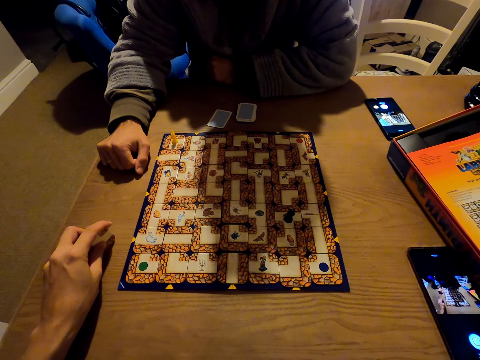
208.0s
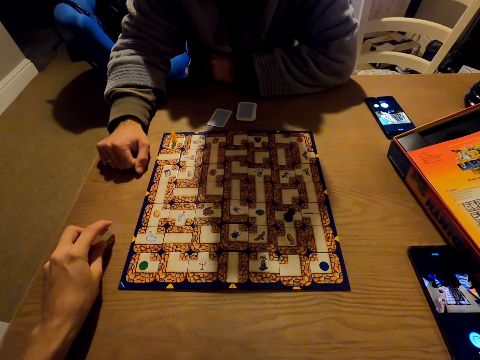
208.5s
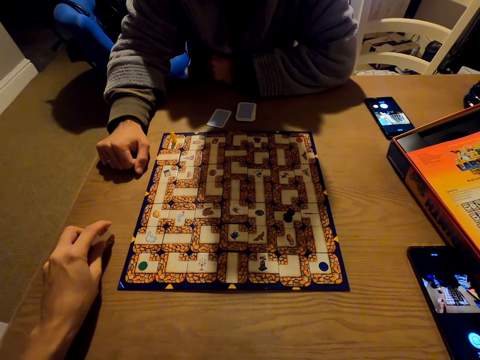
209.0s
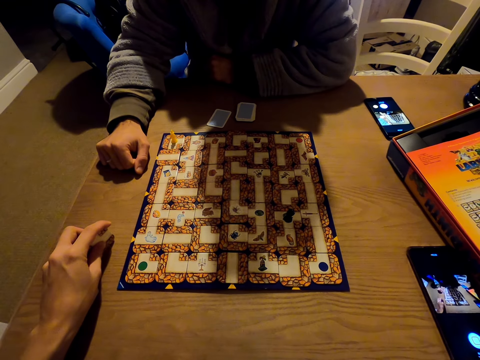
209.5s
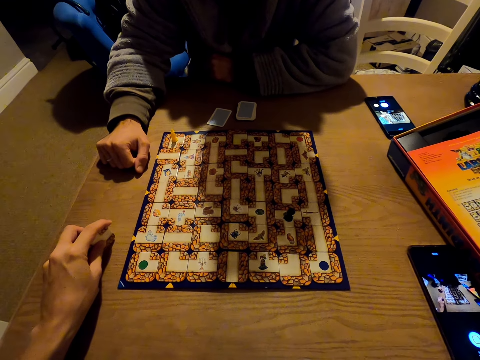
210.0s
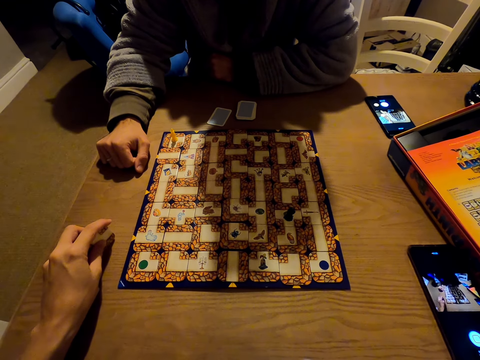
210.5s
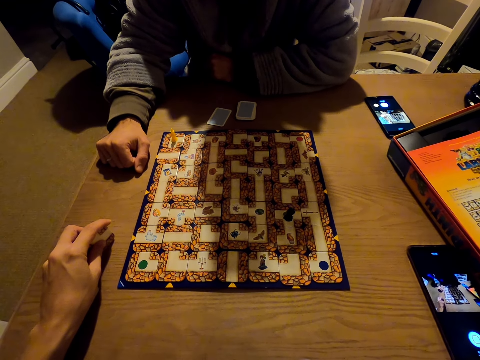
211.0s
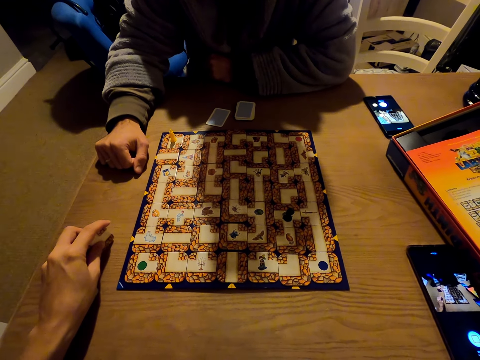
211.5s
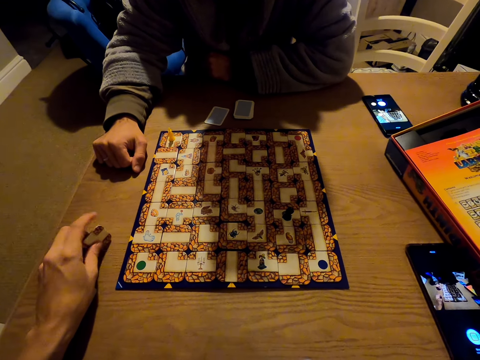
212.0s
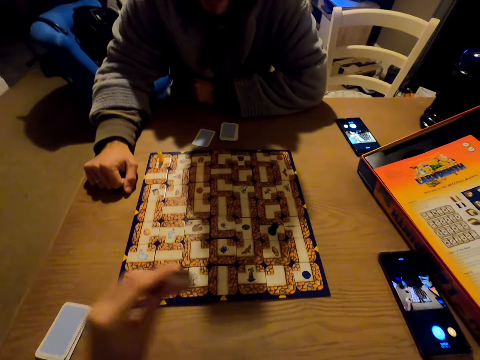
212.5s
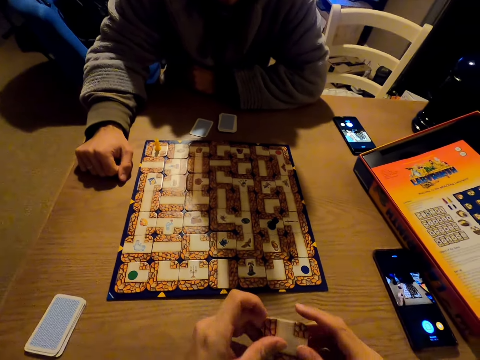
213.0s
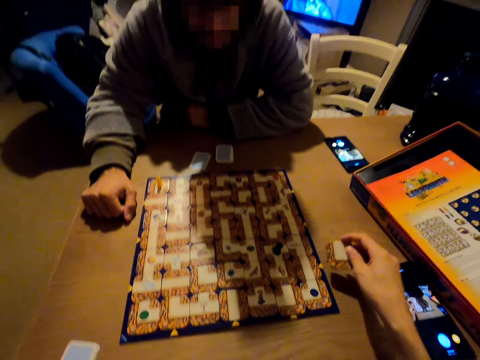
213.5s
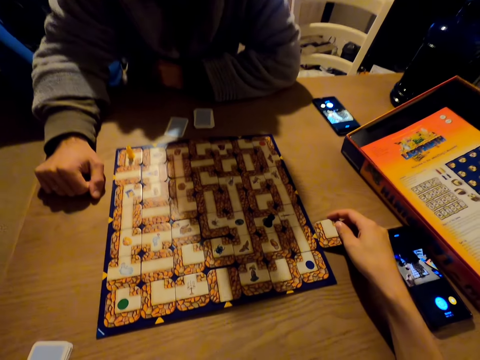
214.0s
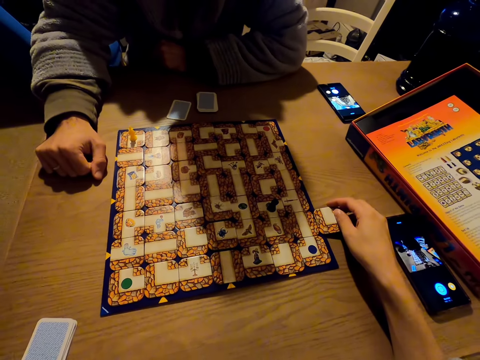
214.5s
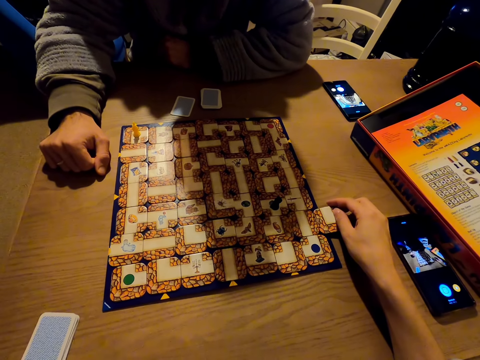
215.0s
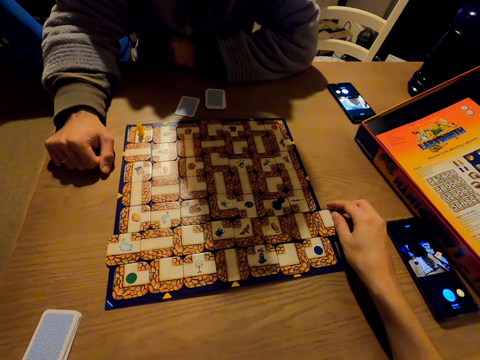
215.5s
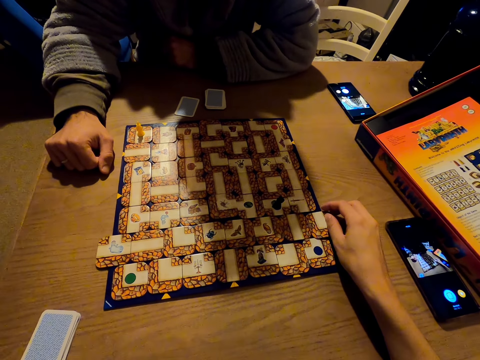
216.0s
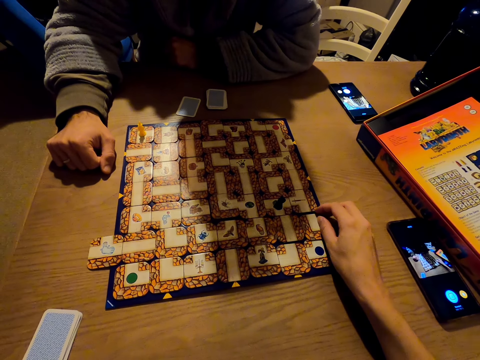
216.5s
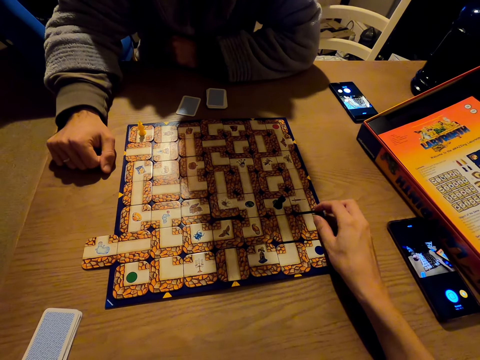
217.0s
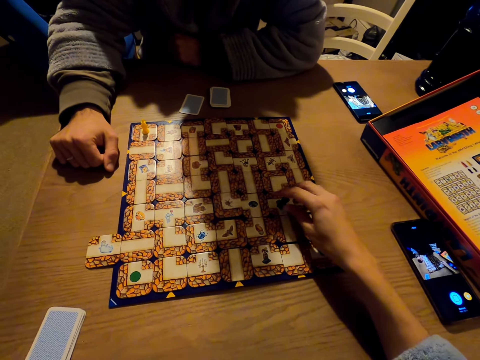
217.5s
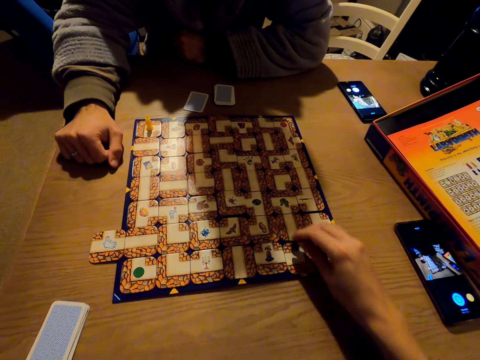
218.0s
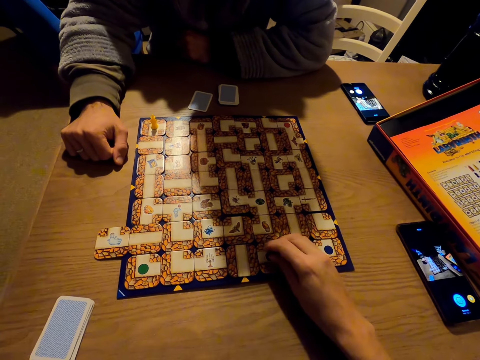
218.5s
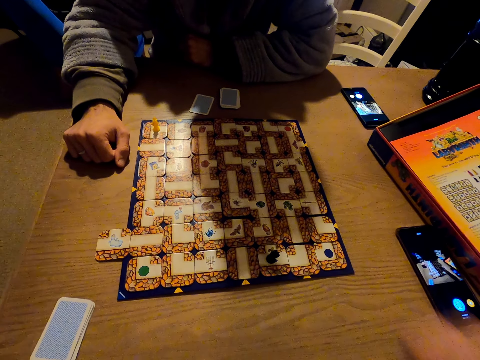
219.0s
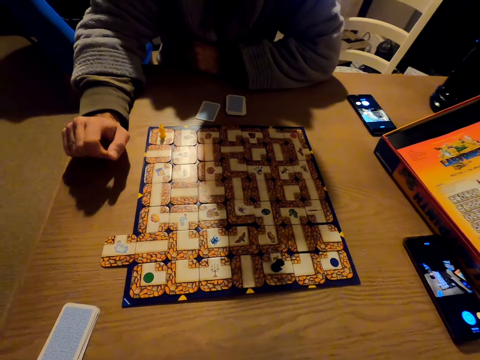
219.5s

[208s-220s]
The camera wearer looks at the labyrinth board game. They pick the card. They play the labyrinth board game. They slide the cards.

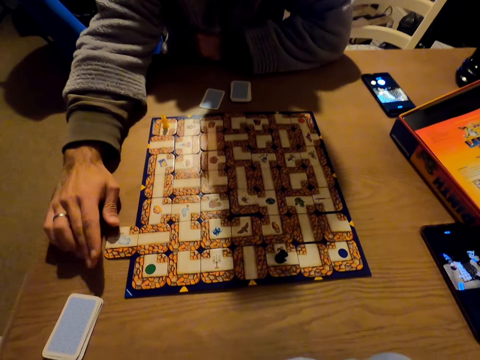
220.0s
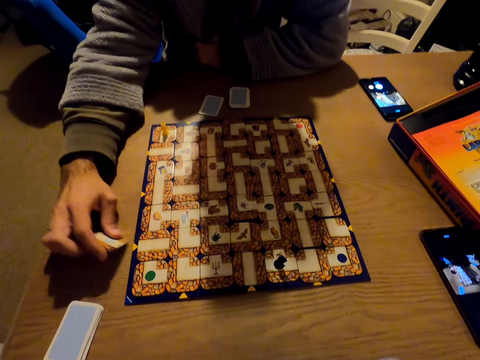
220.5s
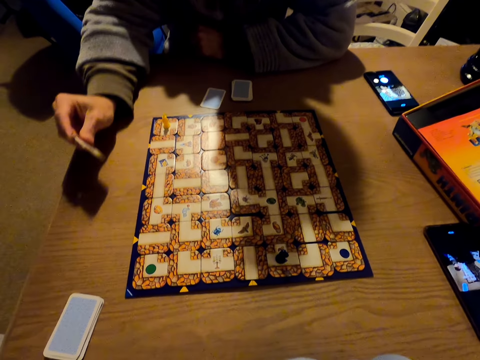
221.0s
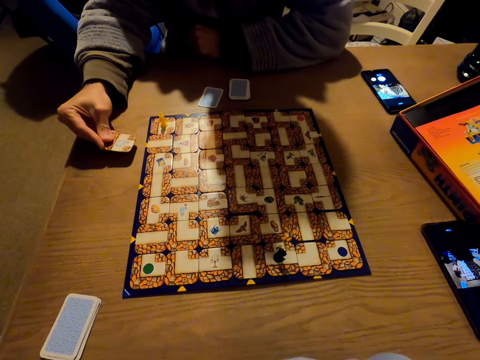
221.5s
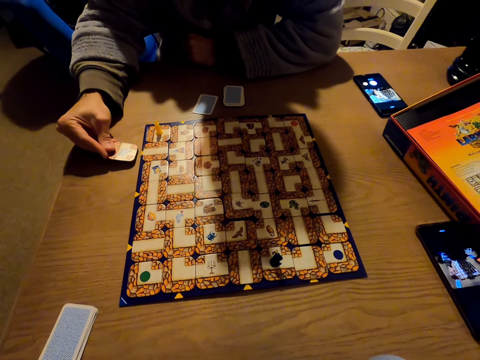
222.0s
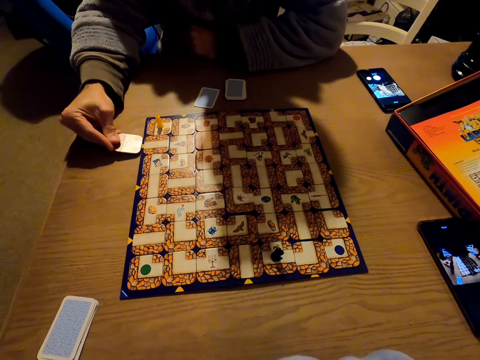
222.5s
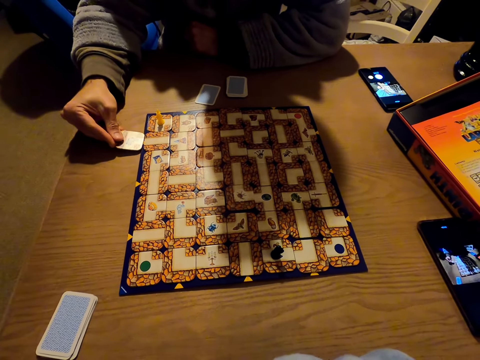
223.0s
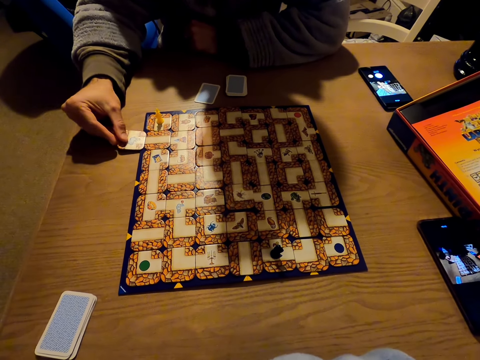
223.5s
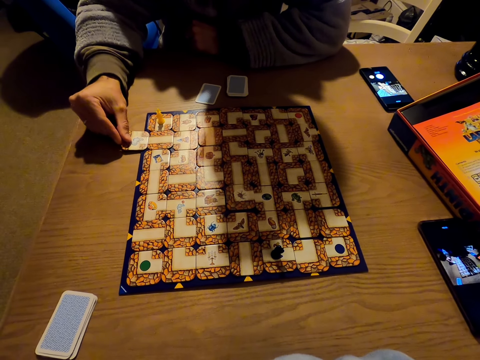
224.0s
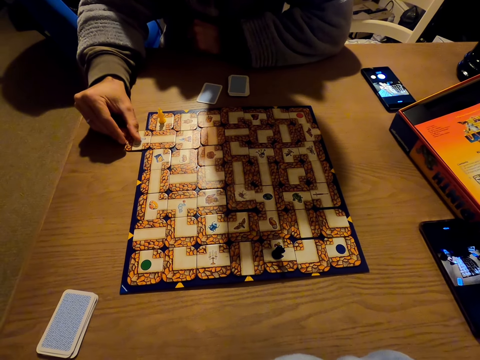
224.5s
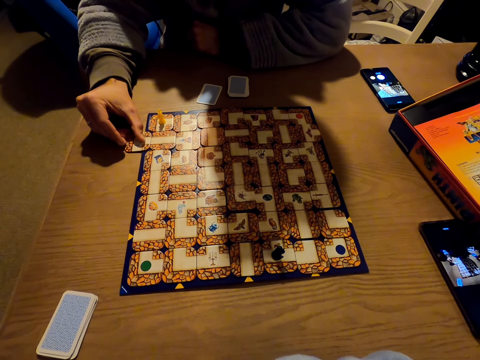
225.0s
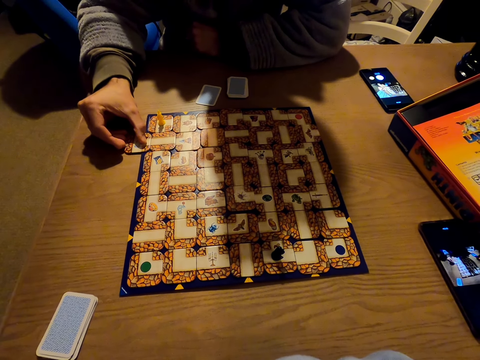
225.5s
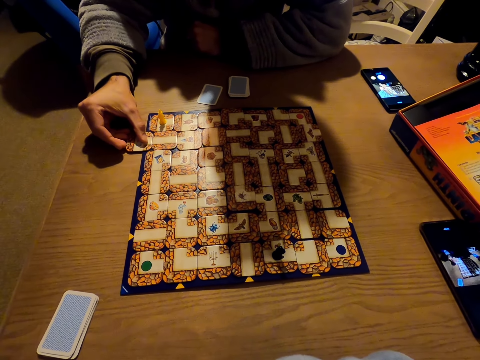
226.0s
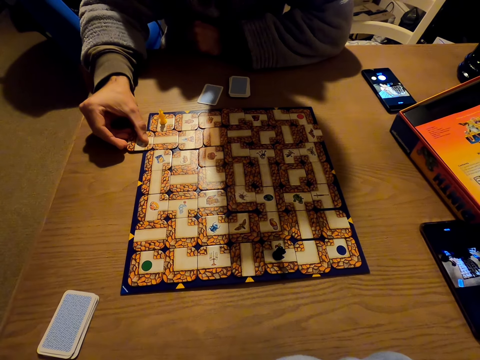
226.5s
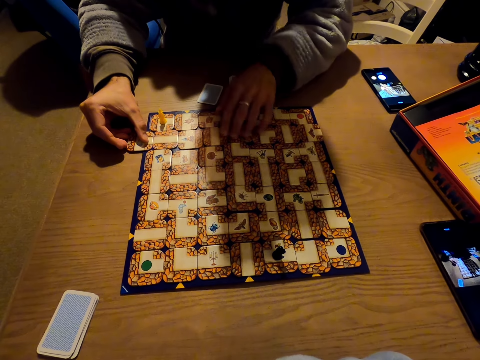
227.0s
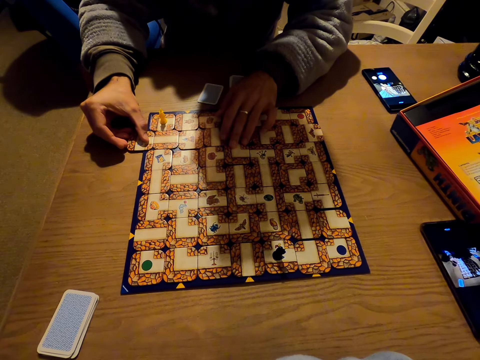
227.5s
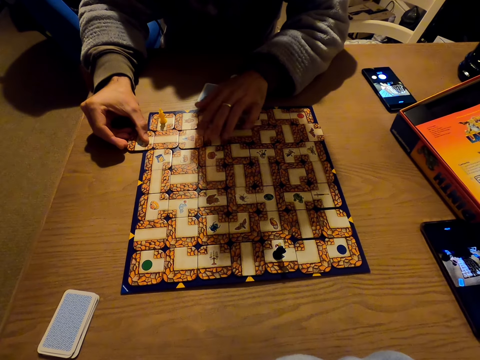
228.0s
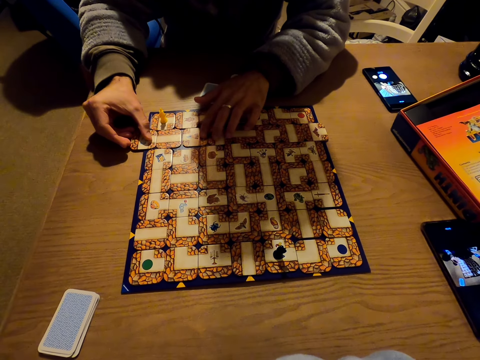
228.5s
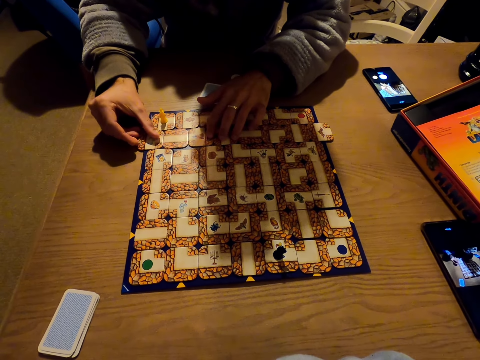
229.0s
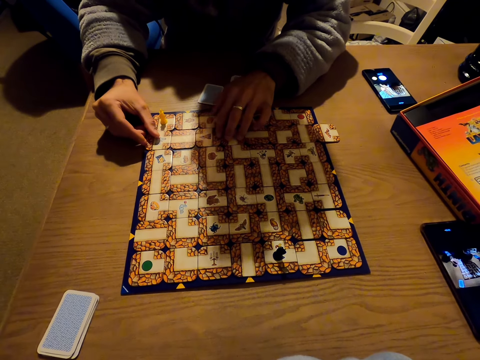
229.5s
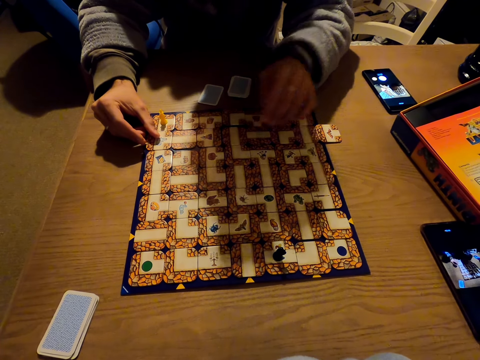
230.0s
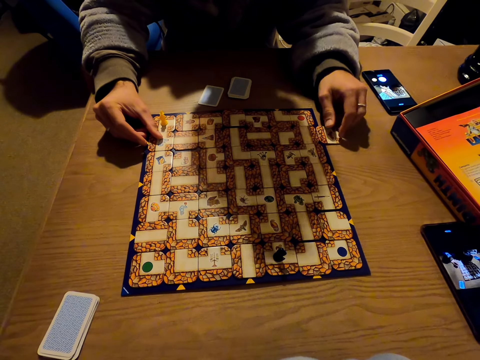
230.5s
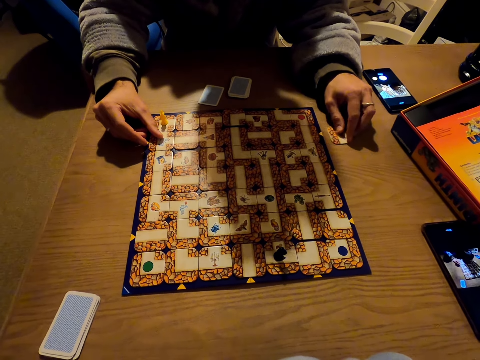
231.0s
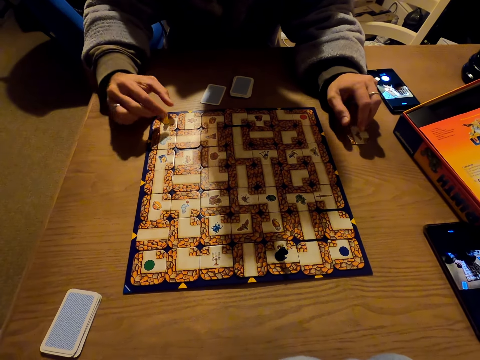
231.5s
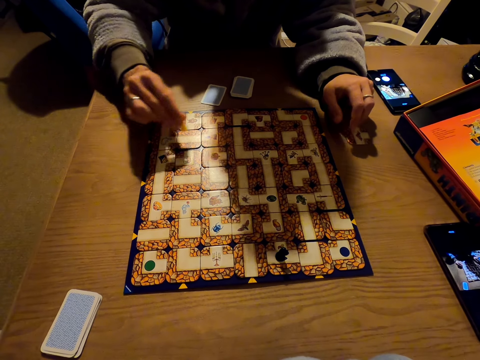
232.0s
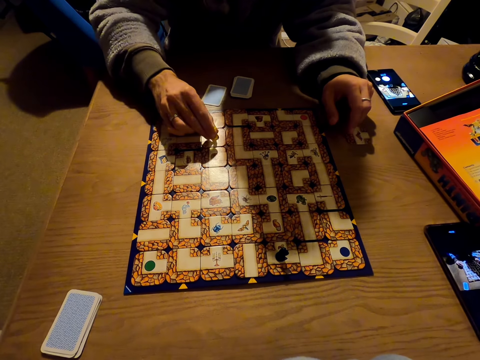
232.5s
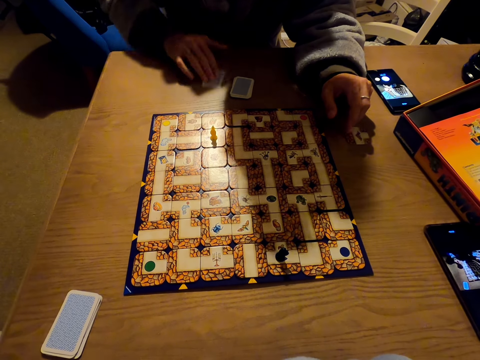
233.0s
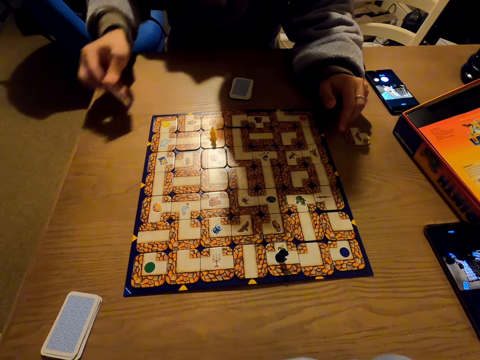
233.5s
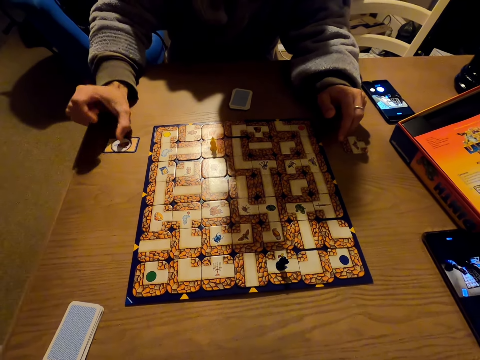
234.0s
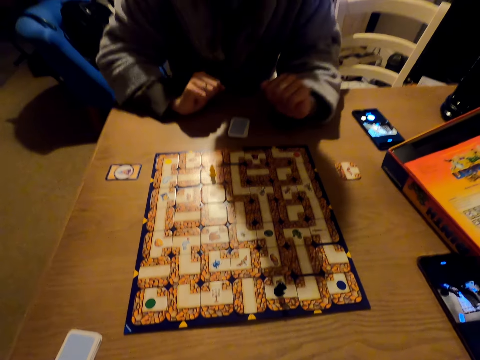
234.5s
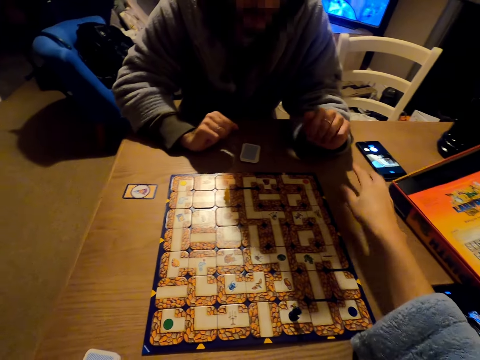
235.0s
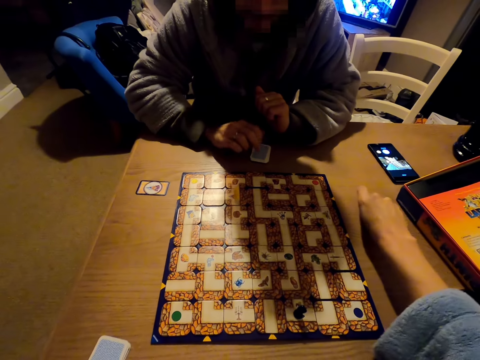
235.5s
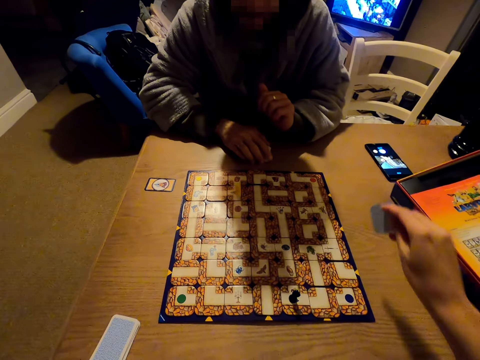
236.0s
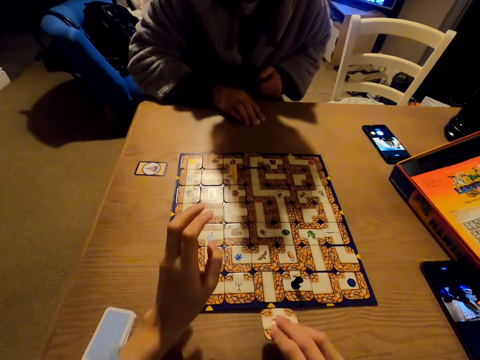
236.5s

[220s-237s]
A man plays the labyrinth board game. The man slides the cards, picks the card and puts down the card. The camera wearer picks a labyrinth board game piece.
